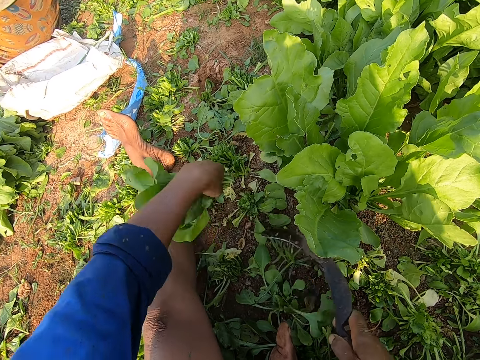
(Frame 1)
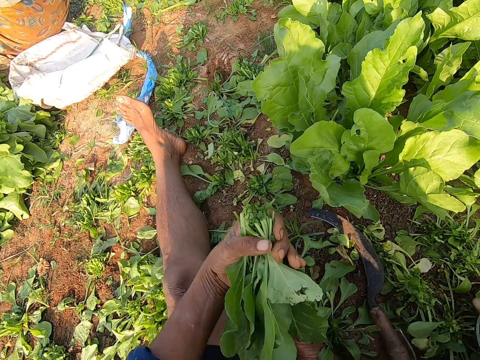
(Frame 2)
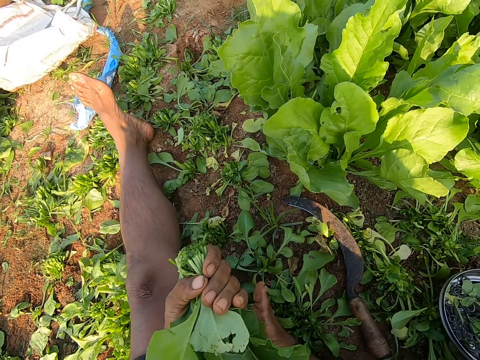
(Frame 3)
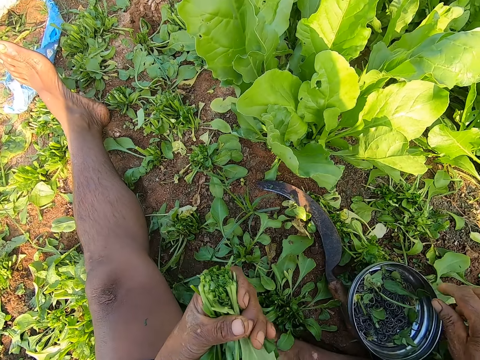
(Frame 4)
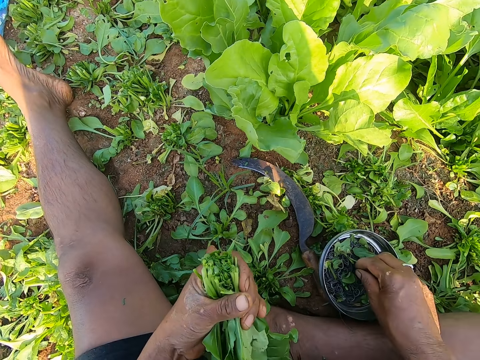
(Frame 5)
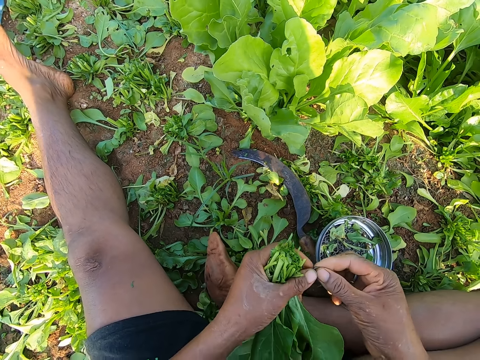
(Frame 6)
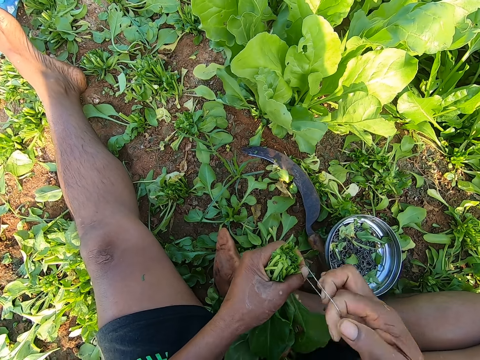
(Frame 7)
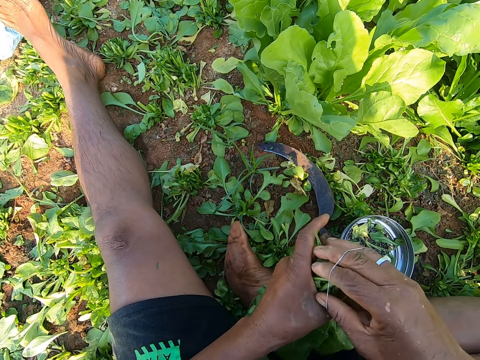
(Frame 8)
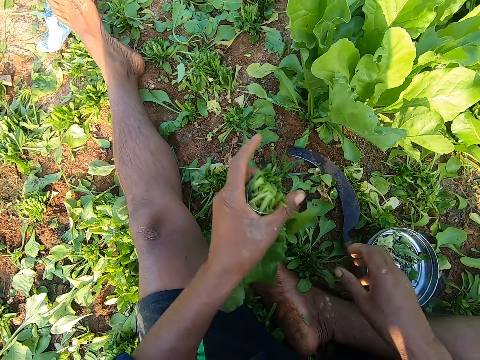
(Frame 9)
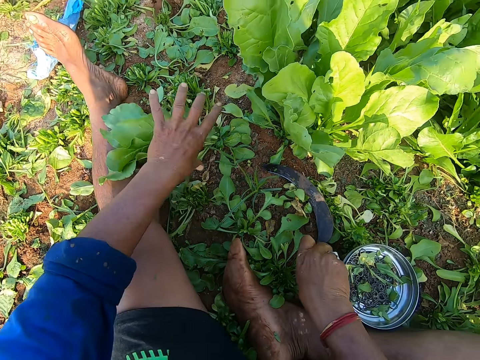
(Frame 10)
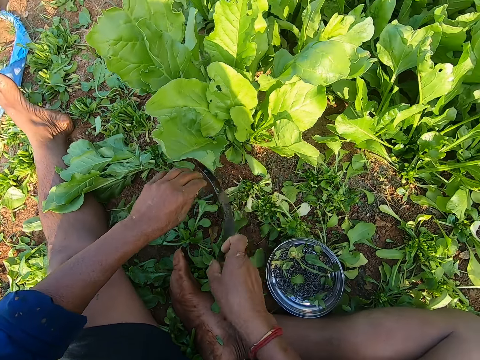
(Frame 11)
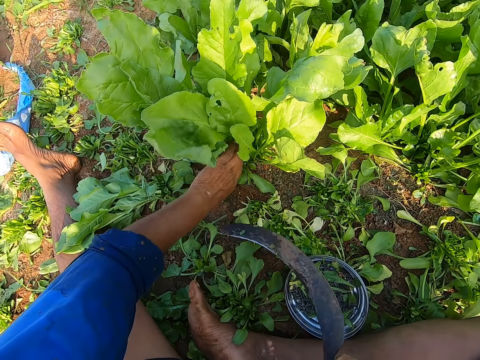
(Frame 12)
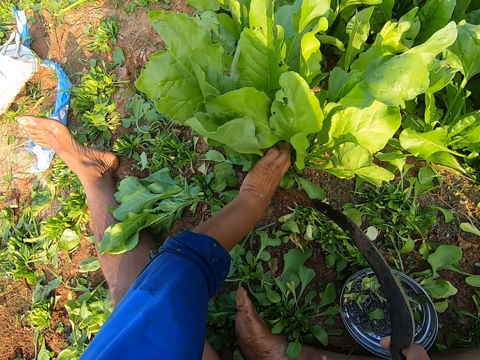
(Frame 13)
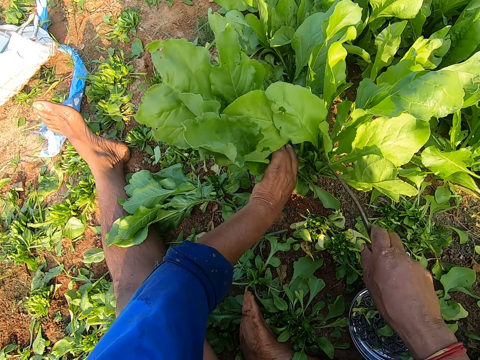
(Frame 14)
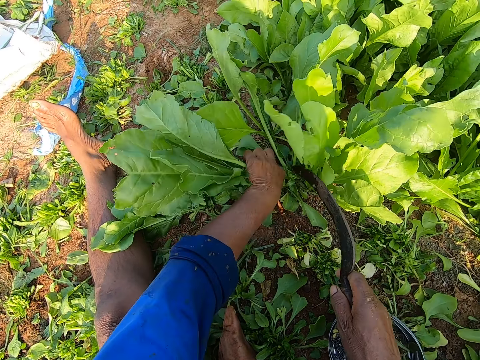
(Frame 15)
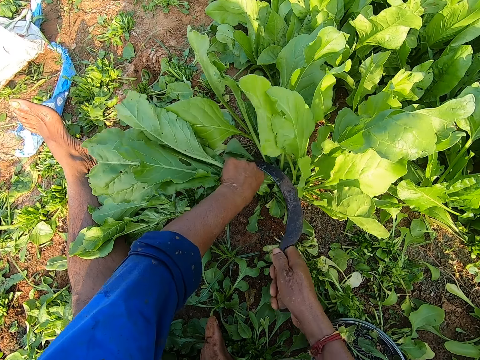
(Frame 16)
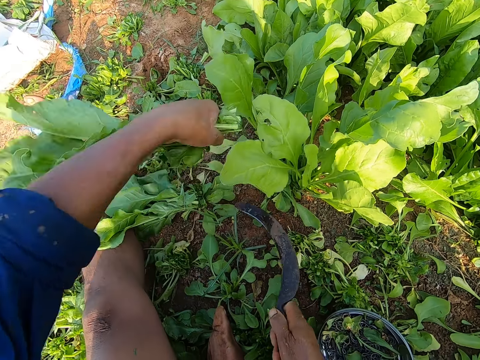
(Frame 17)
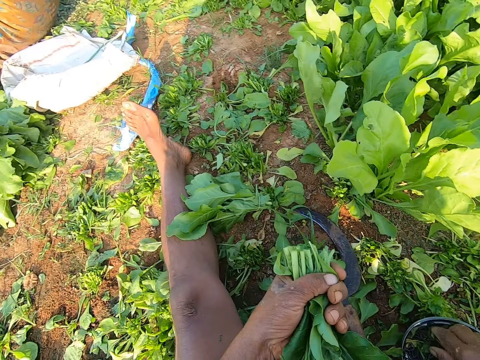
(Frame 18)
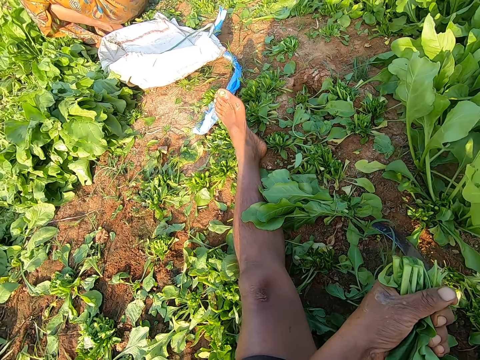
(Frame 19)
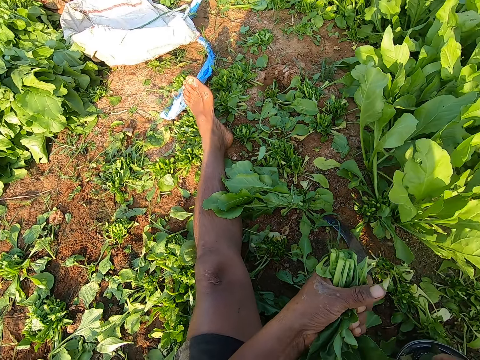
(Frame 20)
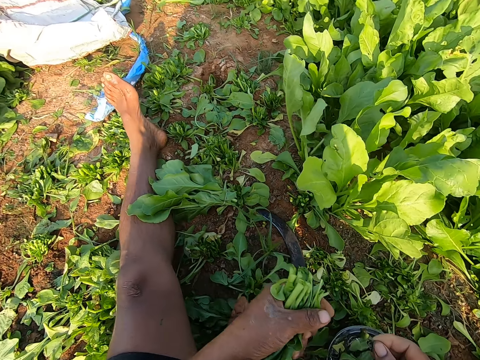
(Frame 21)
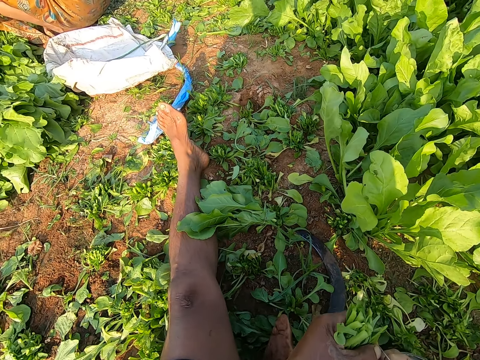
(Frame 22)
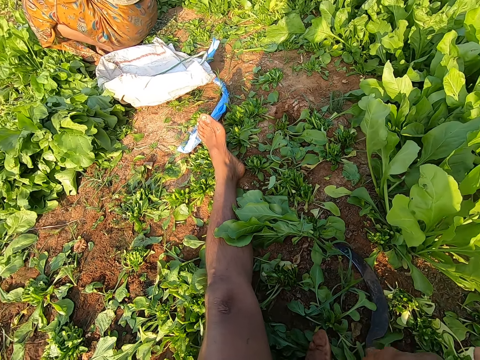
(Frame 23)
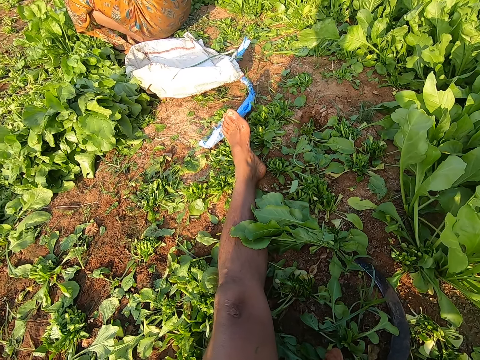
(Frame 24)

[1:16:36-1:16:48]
The camera wearer cuts the bunch of collard greens in his left hand on the ground with the sickle in his right hand. He drops the sickle on the ground with his right hand. He moves the bowl of rubber bands on the ground with his right hand. He picks up a rubber band from the bowl on the ground with his right hand. He pulls the rubber band with his hands. He binds the bunch of collard greens in his left hand with the rubber band in his right hand. He drops the bunch of collard greens on the ground with his left hand. He picks up the sickle from the ground with his right hand. He holds a bunch of collard greens on the ground with his left hand. He cuts the bunch of collard greens in his left hand on the ground with the sickle in his right hand. He drops the sickle on the ground with his right hand. He picks up a rubber band from the bowl on the ground with his right hand. He pulls the rubber band with his hands. He talks with a woman.

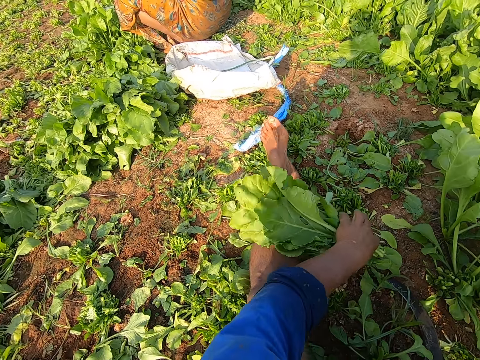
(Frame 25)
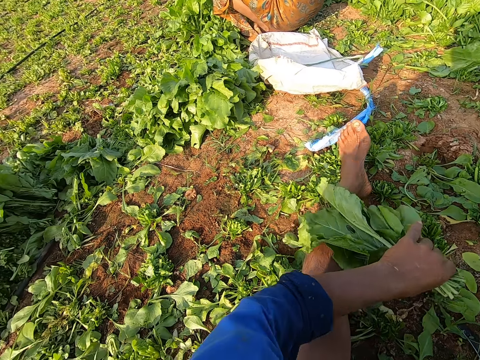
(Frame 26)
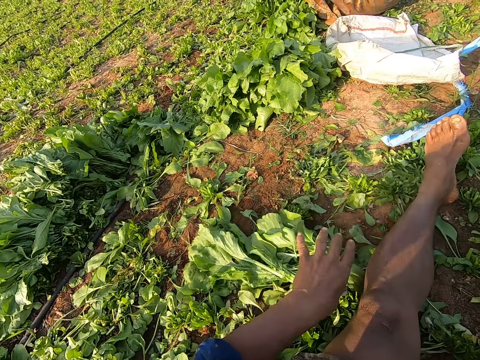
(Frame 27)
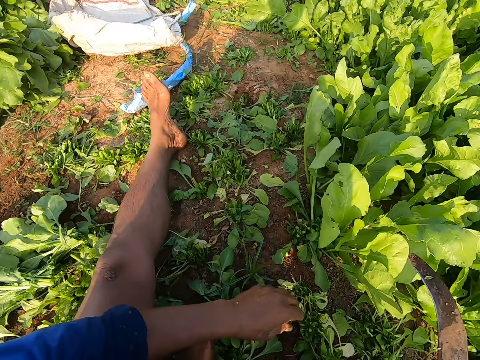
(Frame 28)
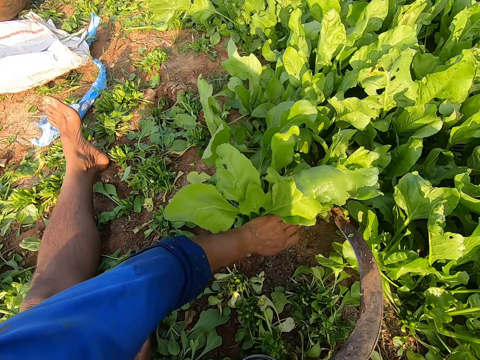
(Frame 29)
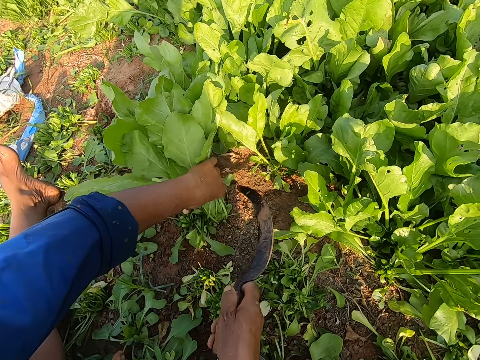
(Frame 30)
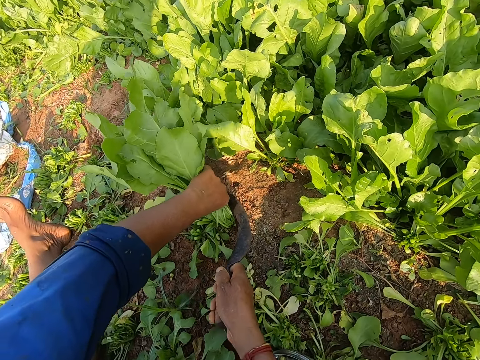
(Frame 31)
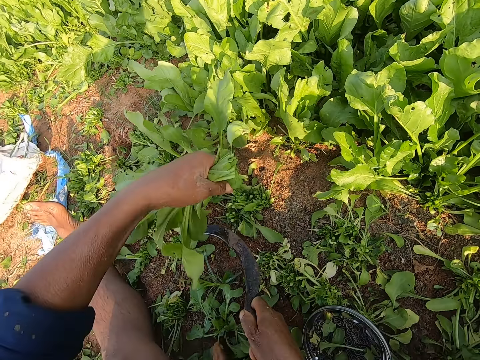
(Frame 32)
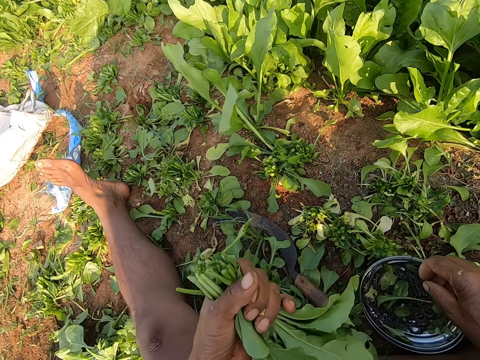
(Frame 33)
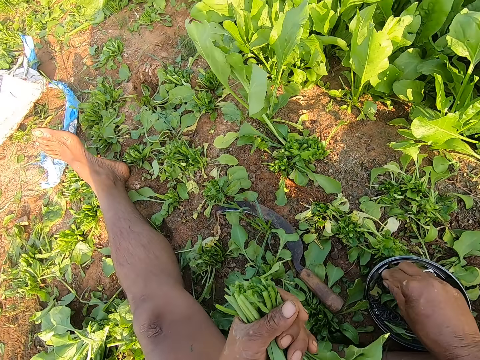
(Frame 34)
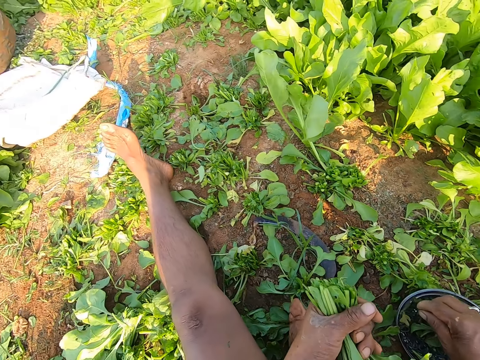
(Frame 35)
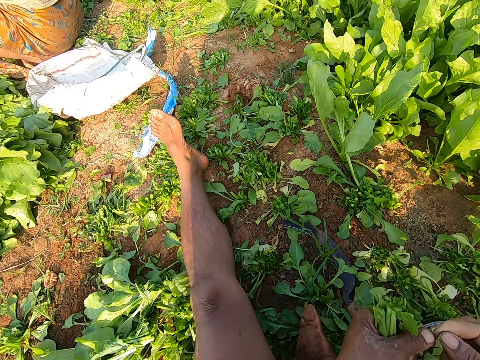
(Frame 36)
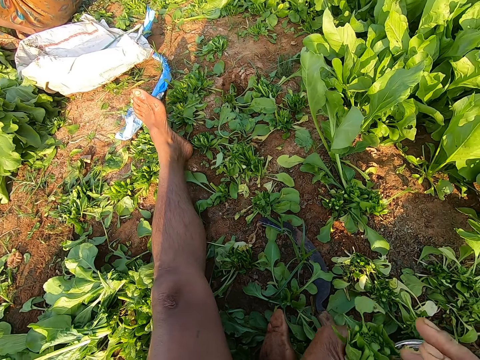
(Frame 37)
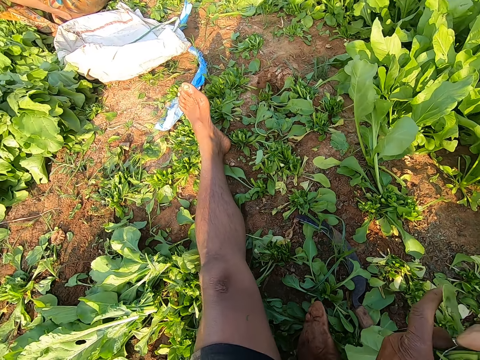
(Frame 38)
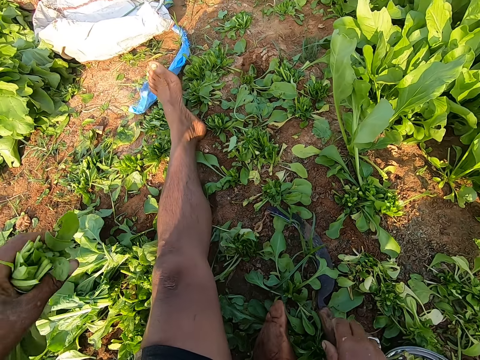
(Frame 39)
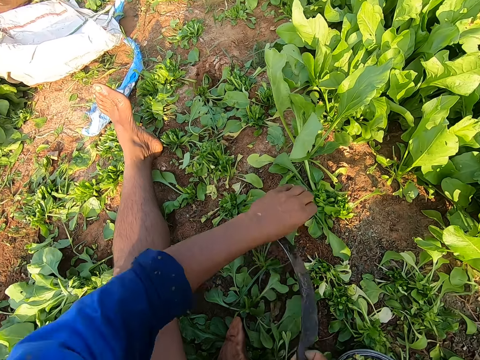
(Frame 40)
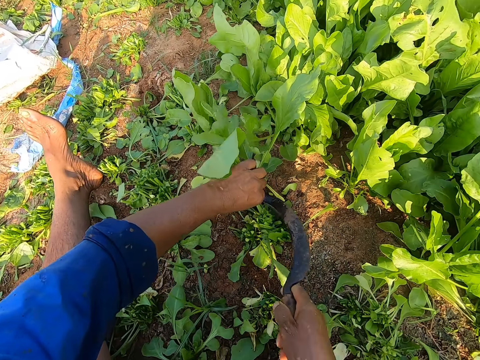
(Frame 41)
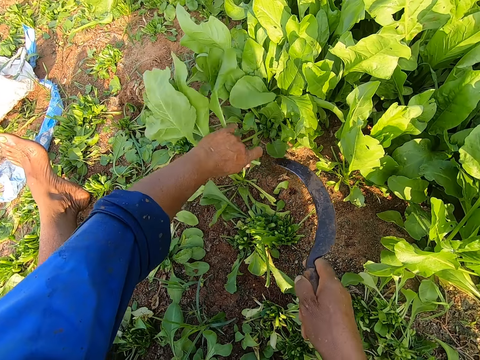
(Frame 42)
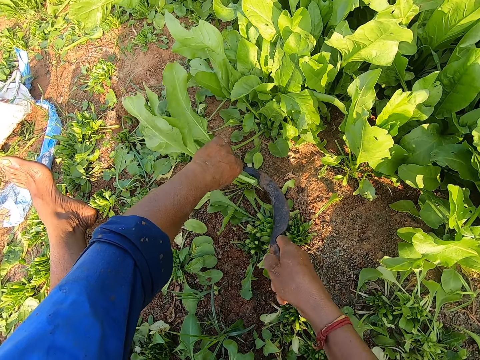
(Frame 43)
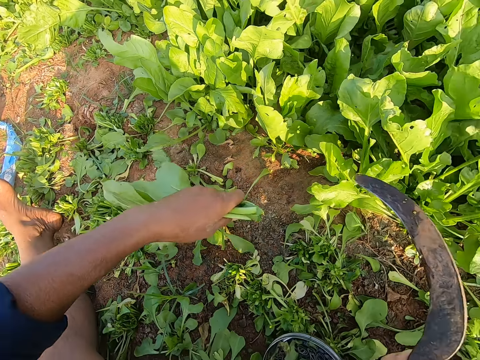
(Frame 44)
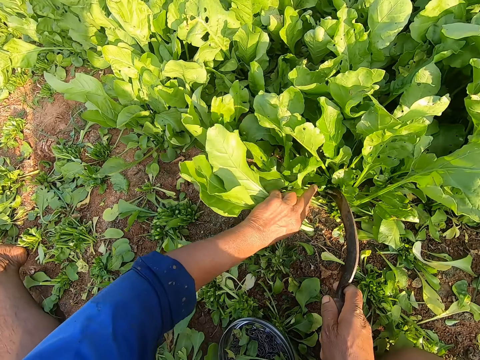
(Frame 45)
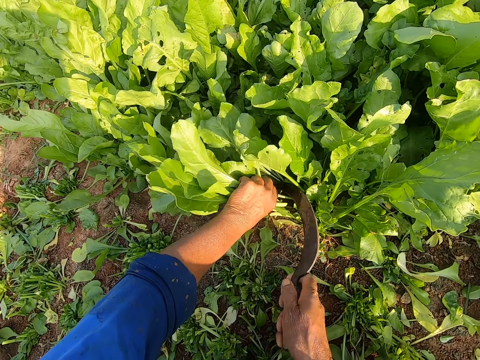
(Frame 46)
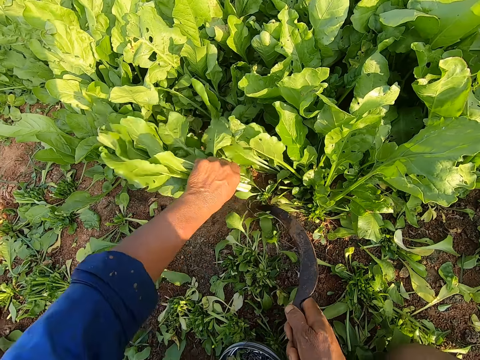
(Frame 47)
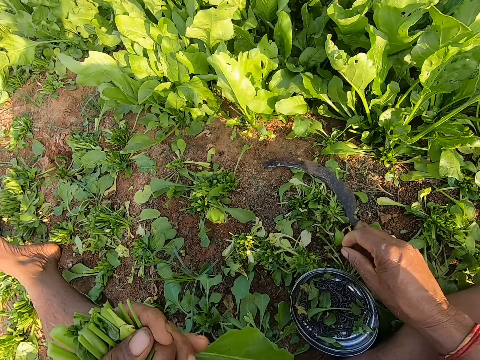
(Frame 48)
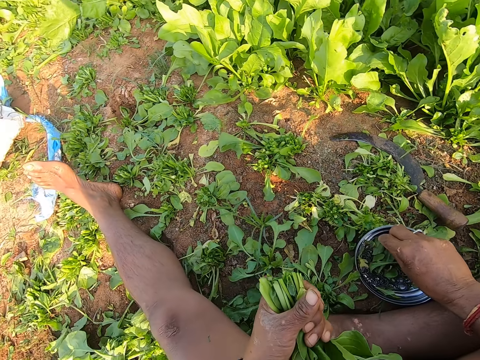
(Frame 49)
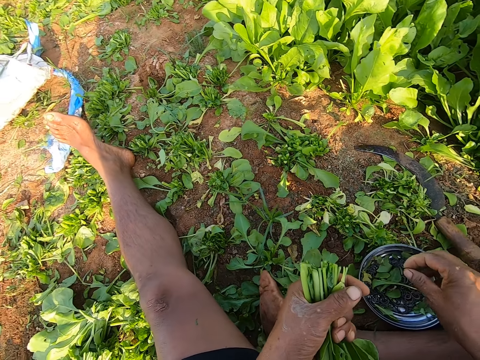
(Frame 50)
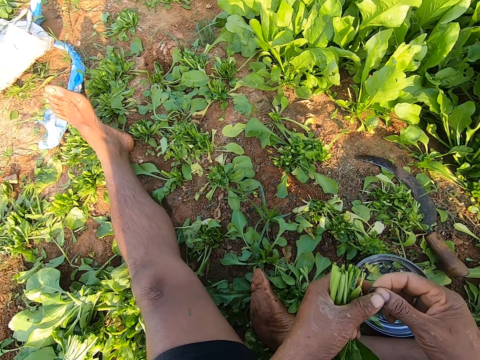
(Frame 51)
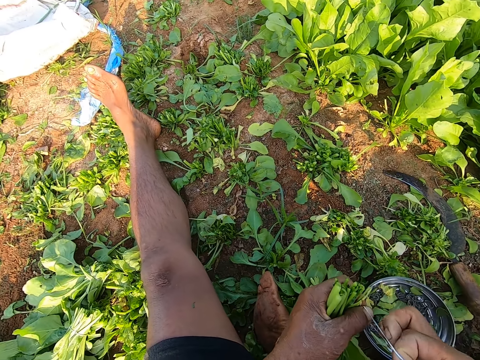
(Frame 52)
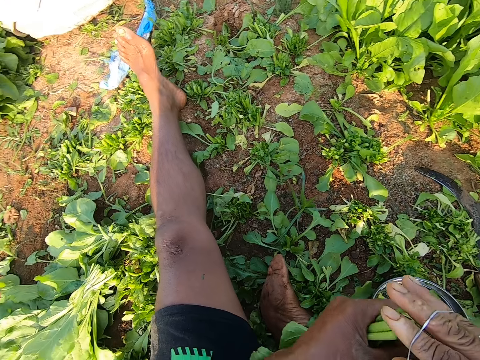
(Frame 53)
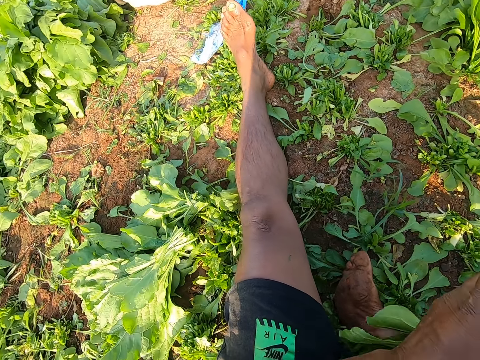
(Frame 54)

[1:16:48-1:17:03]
The camera wearer picks up a bunch of collard greens from the ground with his left hand. He drops the bunches of collard greens on the ground with his left hand. He holds a bunch of collard greens on the ground with his left hand. He cuts the bunch of collard greens in his left hand on the ground with the sickle in his right hand. He drops the sickle on the ground with his right hand. He picks up a rubber band from the bowl on the ground with his right hand. He pulls the rubber band with his hands. He binds the bunch of collard greens in his left hand with the rubber band in his right hand. He drops the bunch of collard greens on the ground with his left hand. He picks up the sickle from the ground with his right hand. He holds a bunch of collard greens on the ground with his left hand. He cuts the bunch of collard greens in his left hand on the ground with the sickle in his right hand. He holds a bunch of collard greens on the ground with his left hand. He cuts the bunch of collard greens in his left hand on the ground with the sickle in his right hand. He holds a bunch of collard greens on the ground with his left hand. He cuts the bunch of collard greens in his left hand on the ground with the sickle in his right hand. He drops the sickle on the ground with his right hand. He picks up a rubber band from the bowl on the ground with his right hand. He pulls the rubber band with his hands. He binds the bunch of collard greens in his left hand with the rubber band in his right hand.
